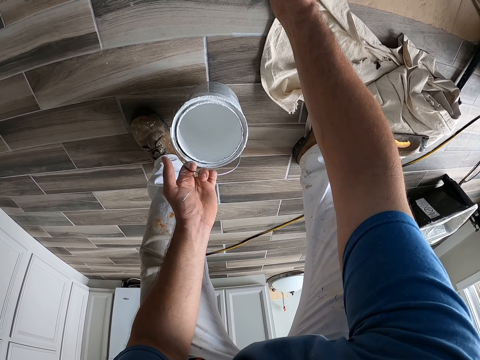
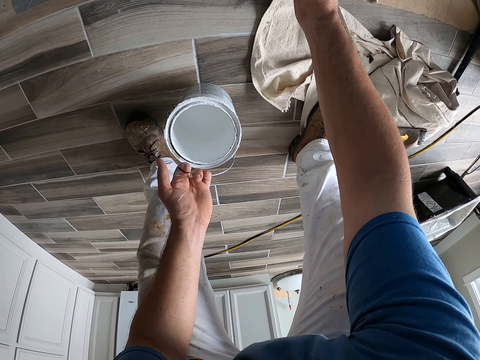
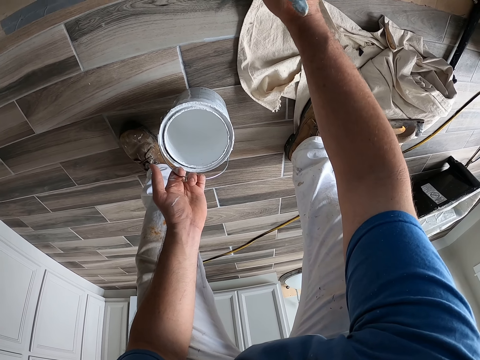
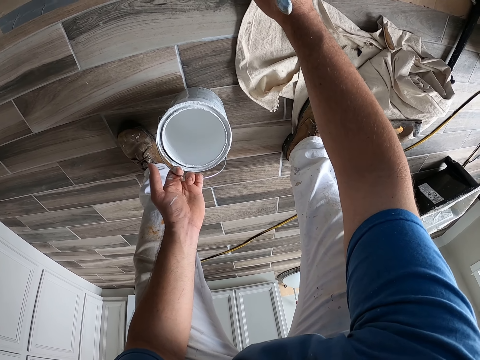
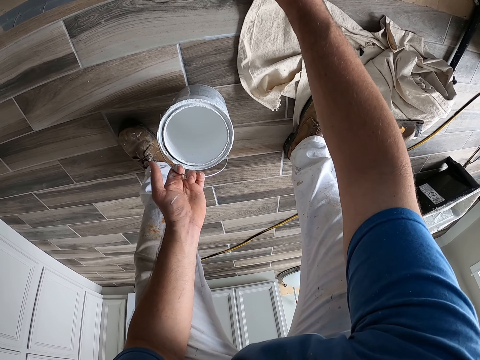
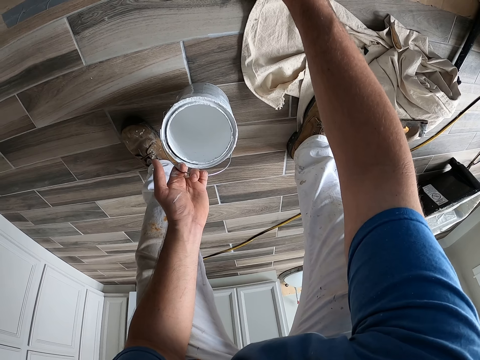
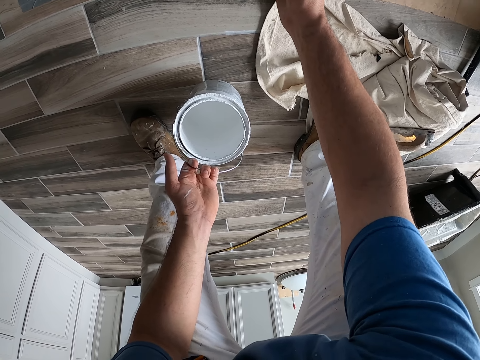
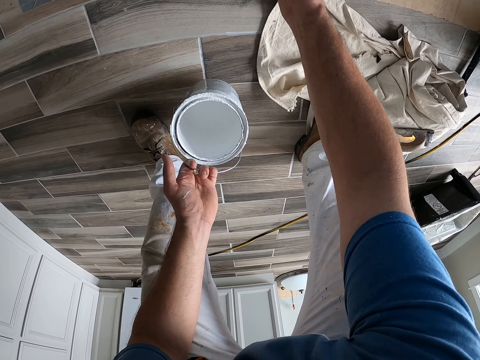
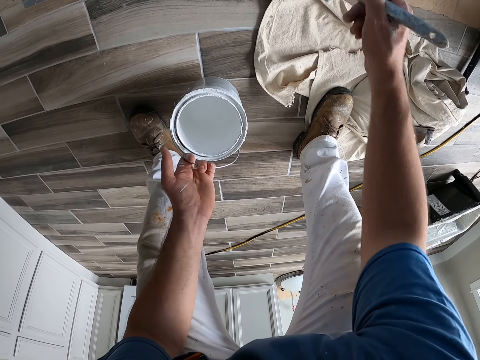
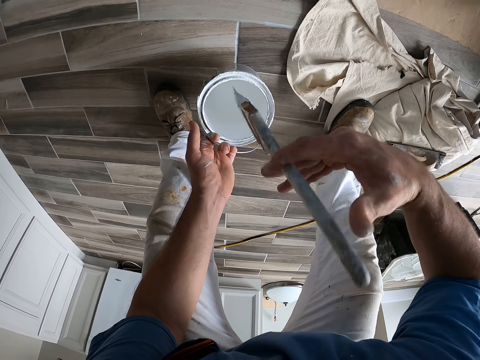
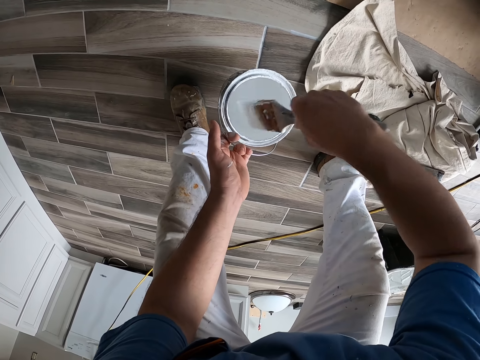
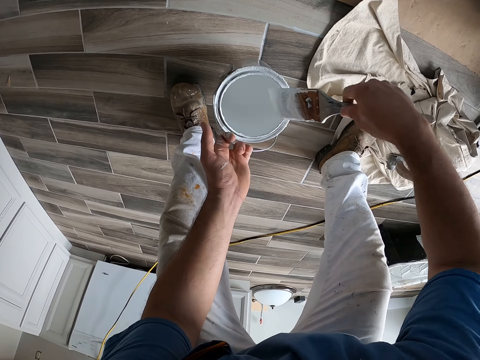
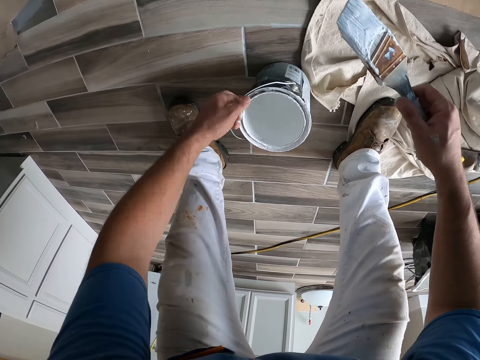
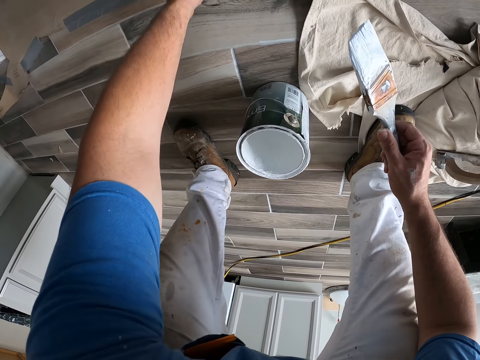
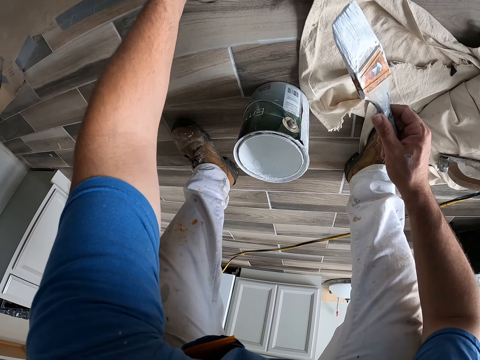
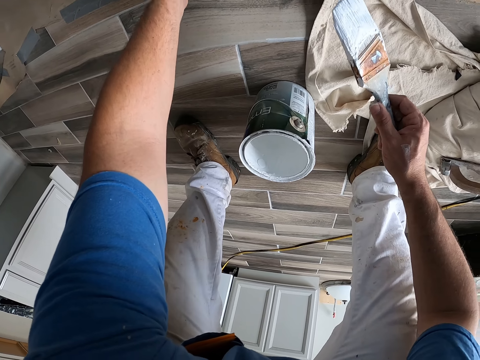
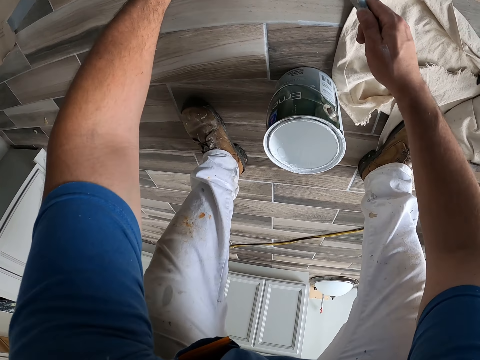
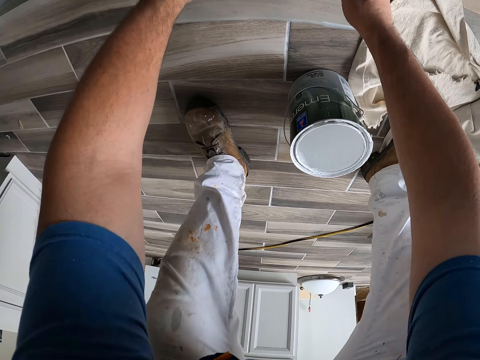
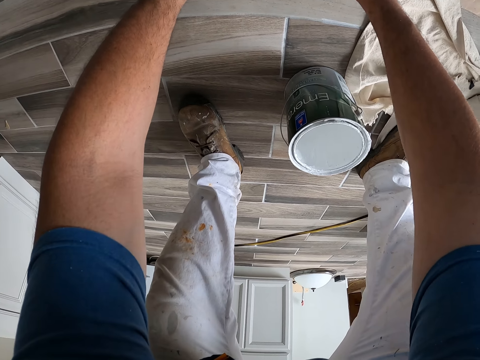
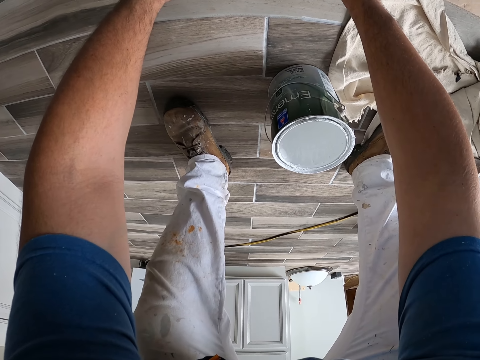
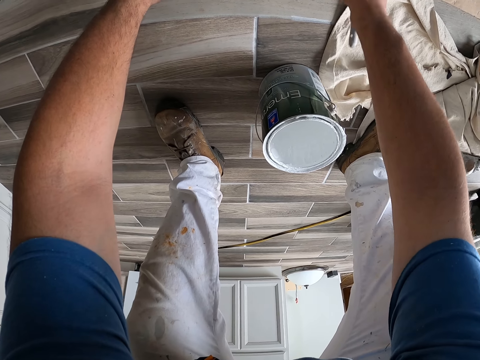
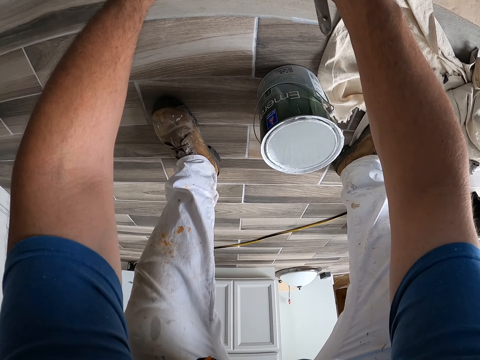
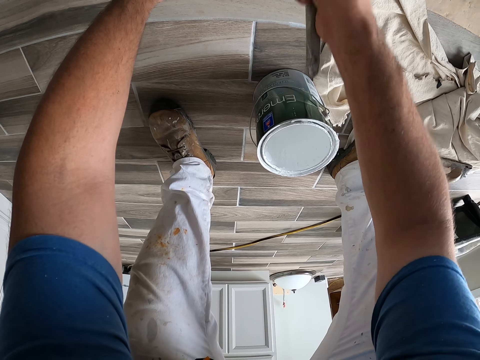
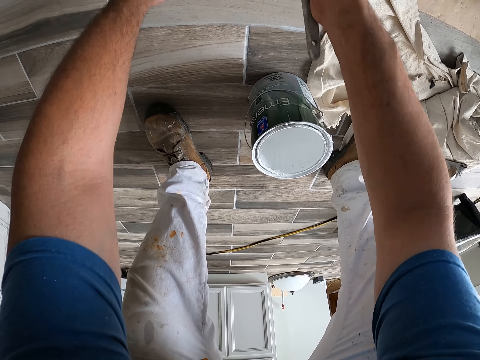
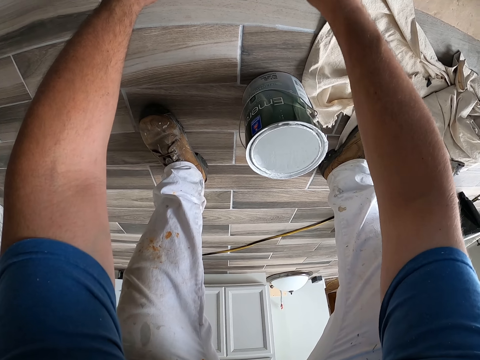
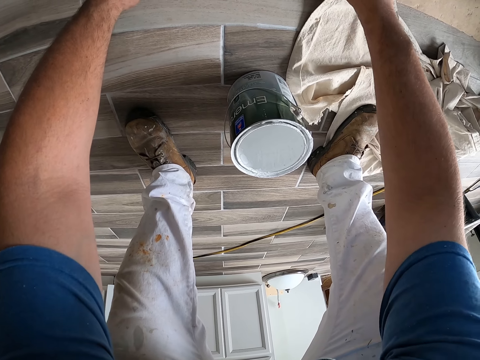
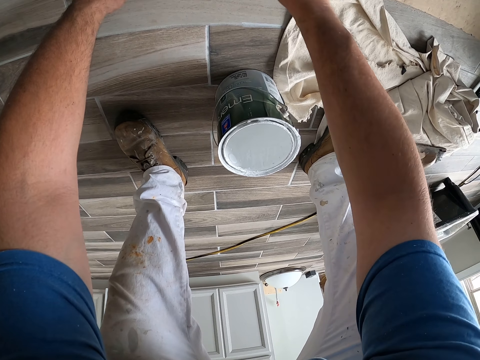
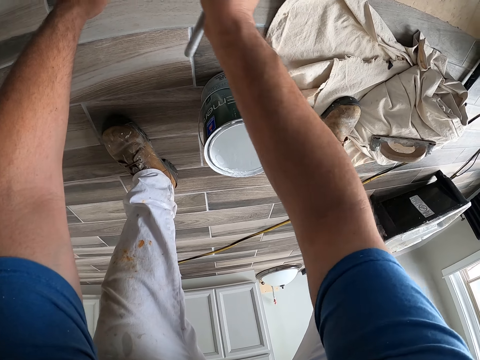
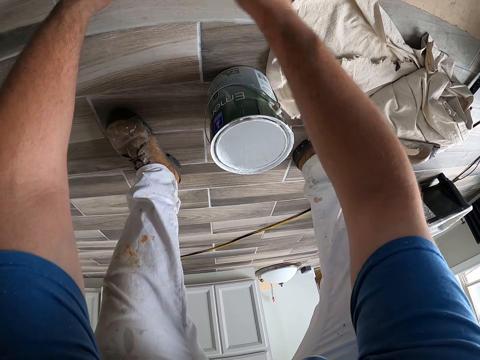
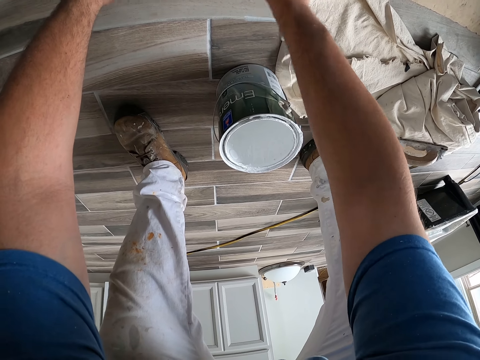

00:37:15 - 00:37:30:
The camera wearer stops painting. He takes paint from the paint container with the paintbrush. He drops the paint container on the floor. He touches the door frame with his left hand. He holds a carton. He paints the door frame or wall with the paintbrush.

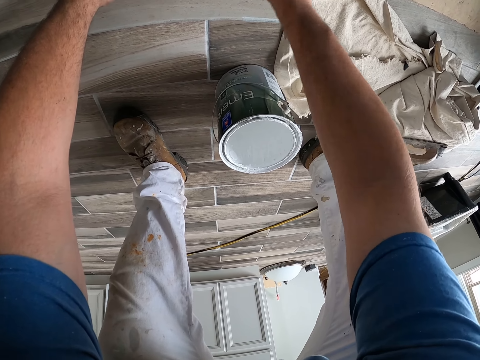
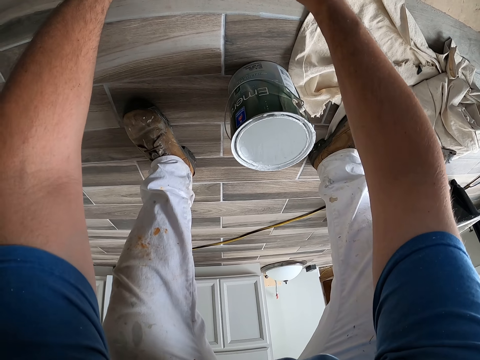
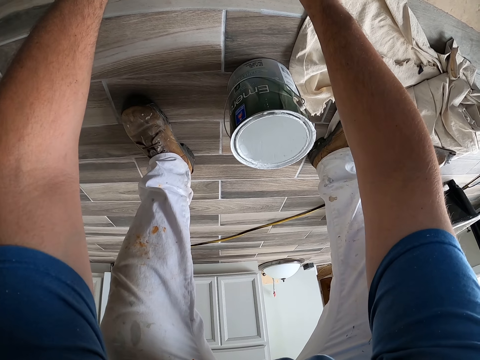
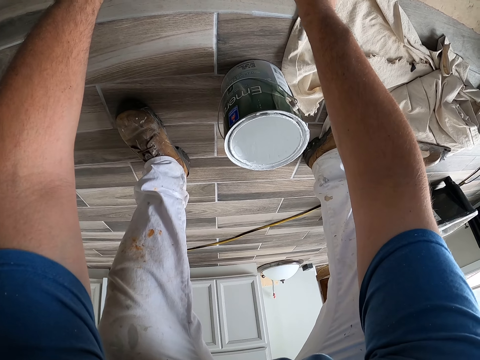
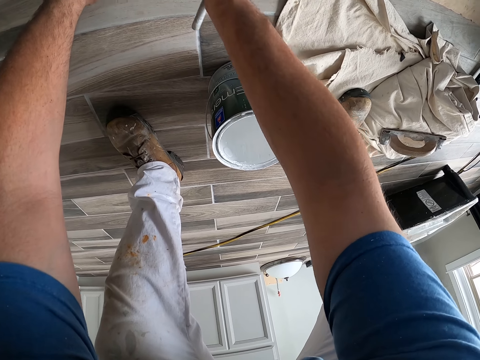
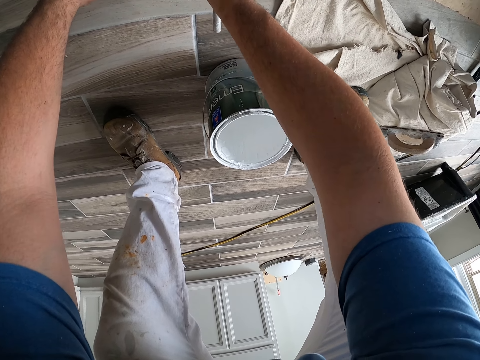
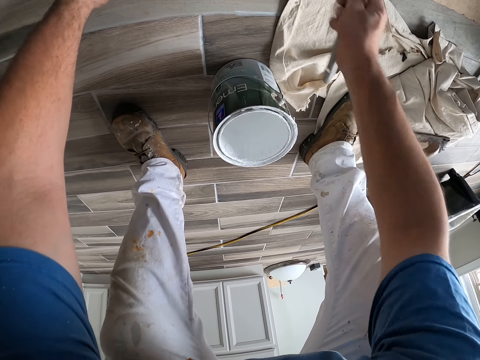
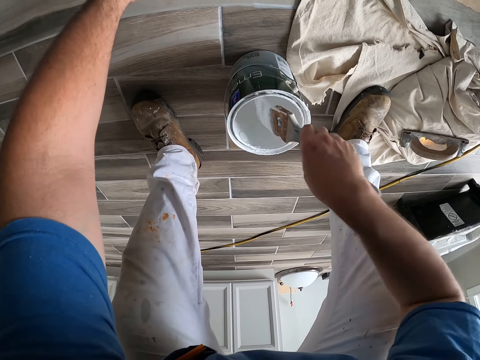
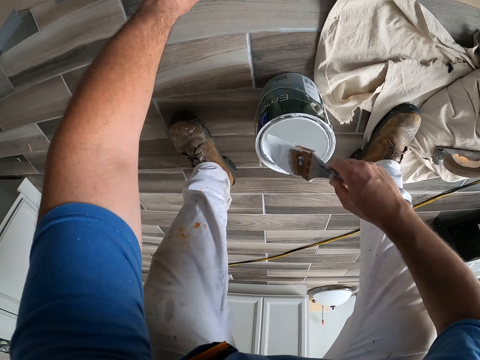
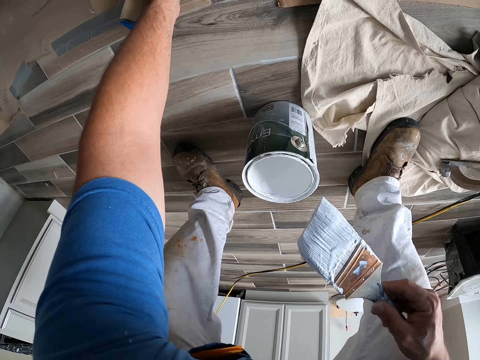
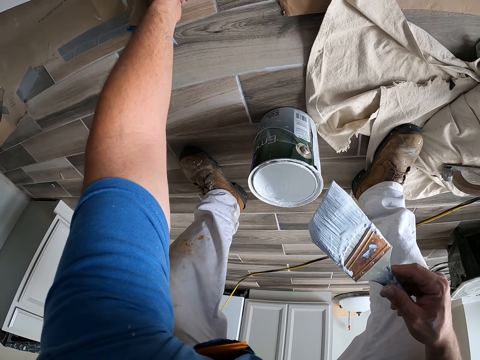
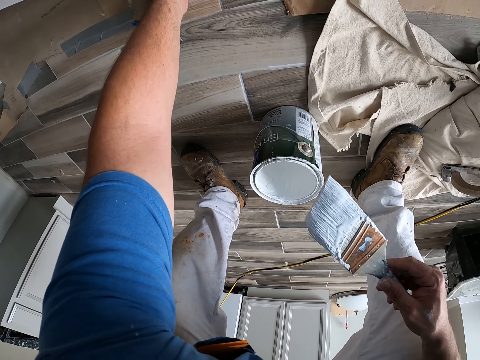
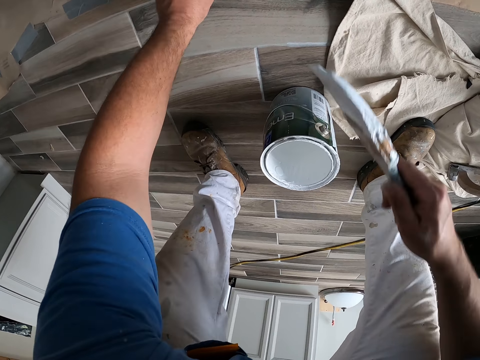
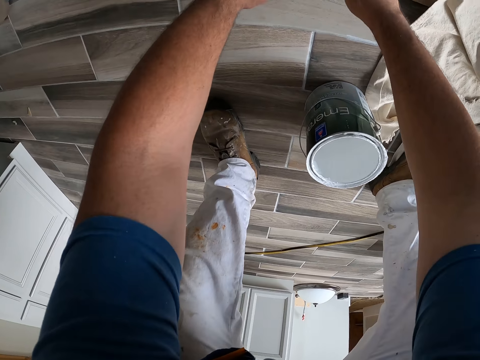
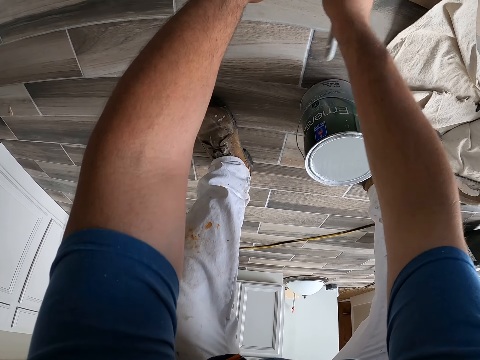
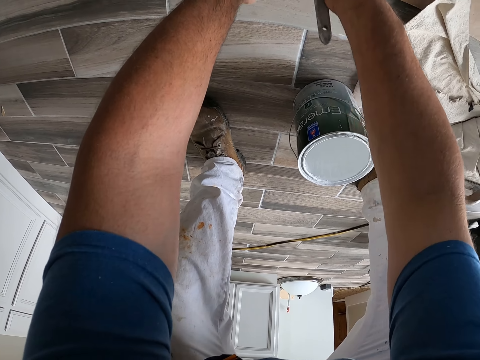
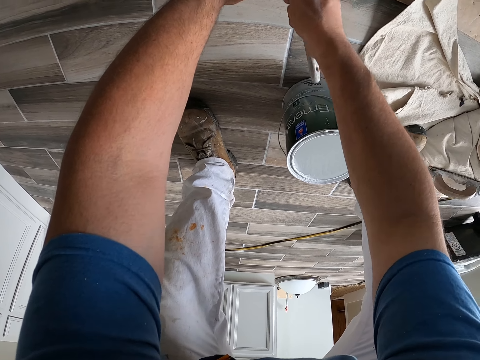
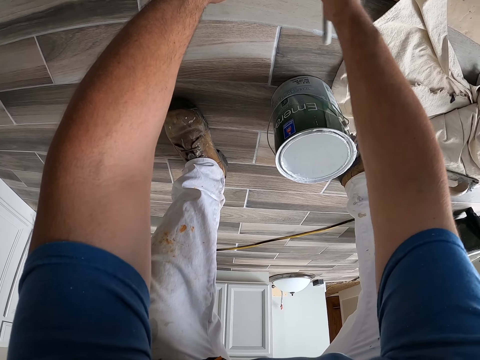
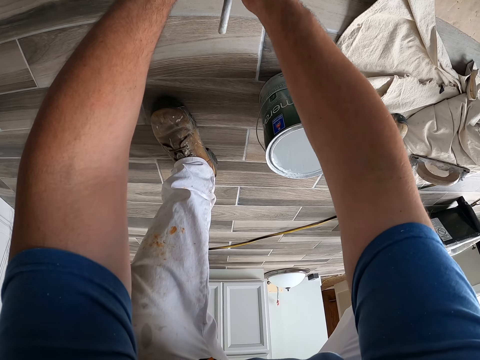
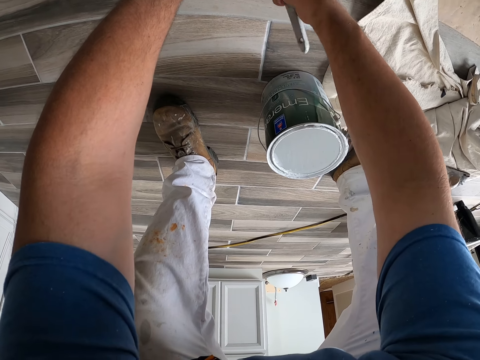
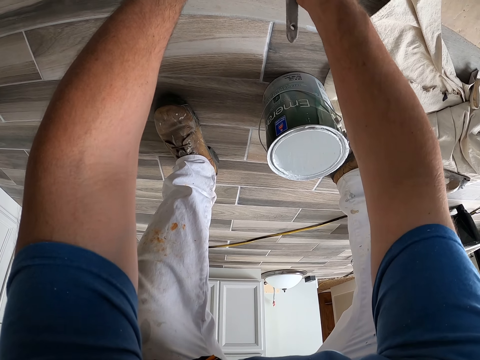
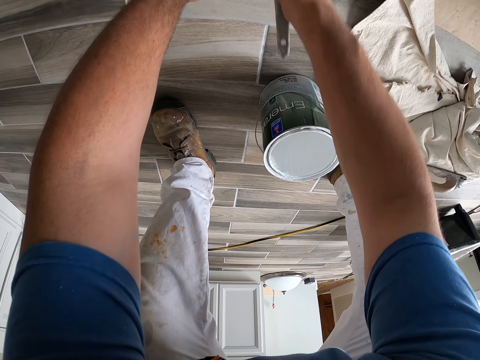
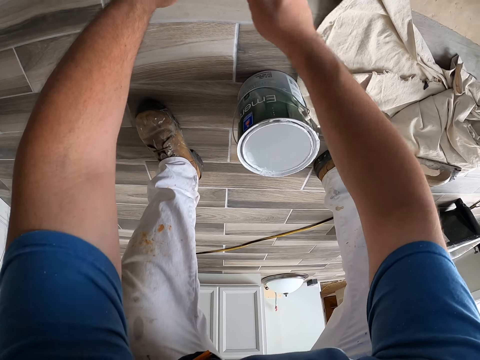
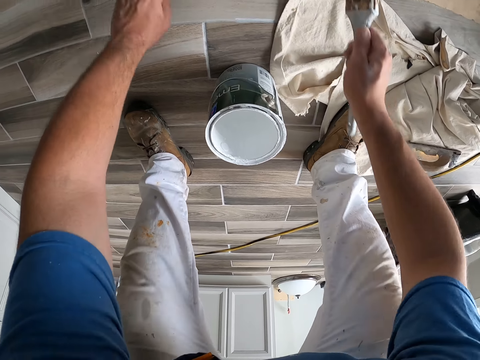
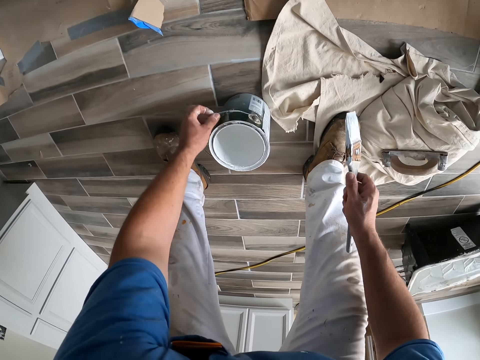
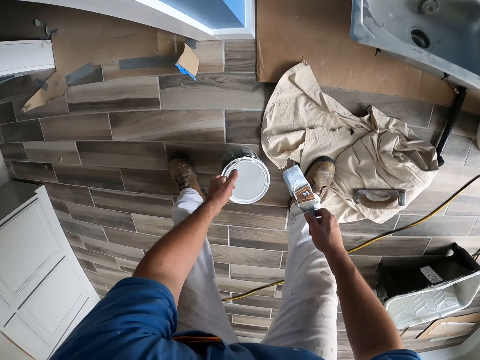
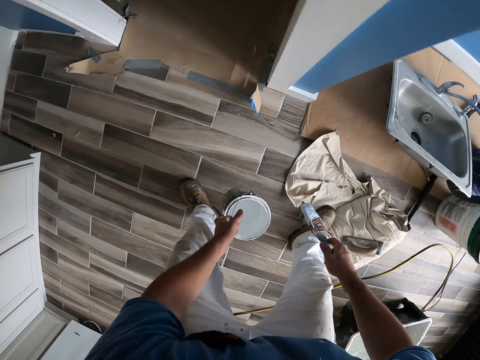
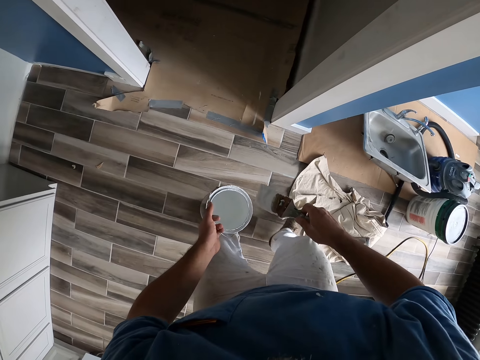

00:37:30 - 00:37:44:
The camera wearer stops painting. He takes paint from the paint container with the paintbrush. He adjusts the door frame with his left hand. He holds a carton. He paints the door frame or wall with the paintbrush. He stops painting. He carries the paint container from the floor. He stands up.
